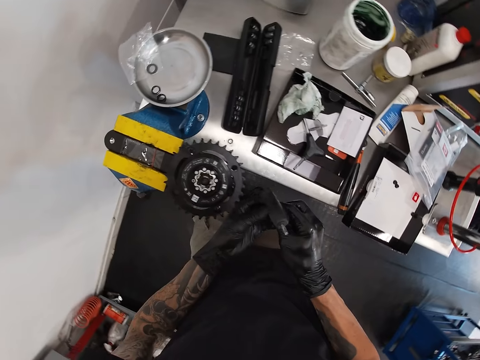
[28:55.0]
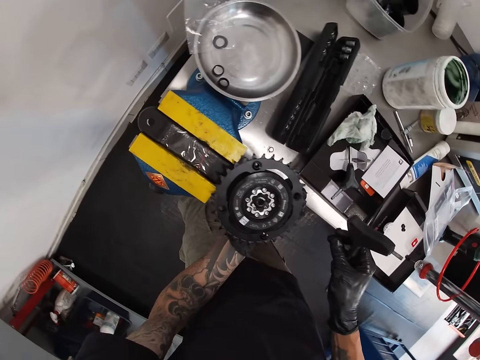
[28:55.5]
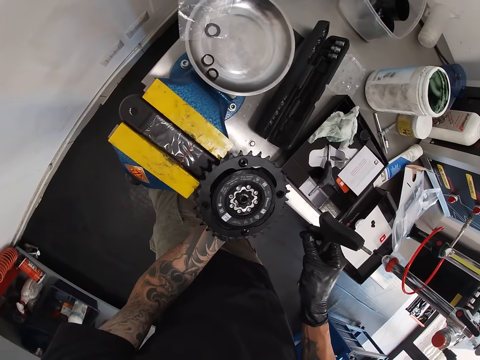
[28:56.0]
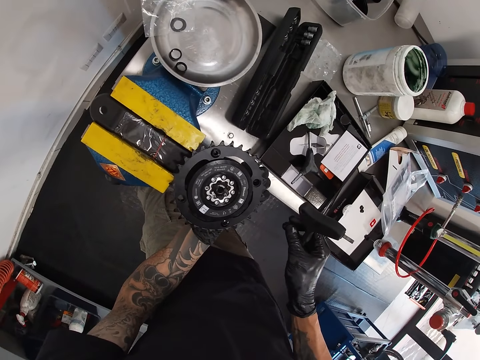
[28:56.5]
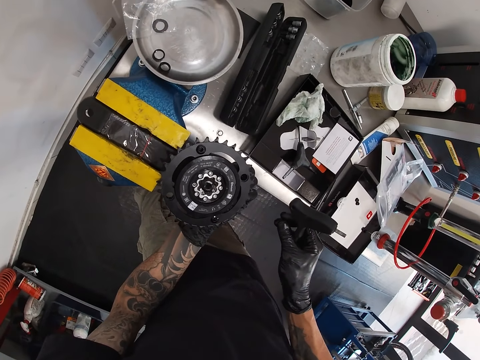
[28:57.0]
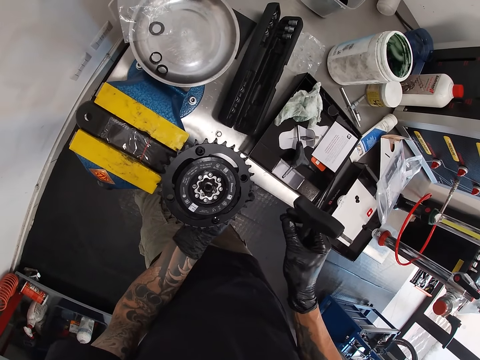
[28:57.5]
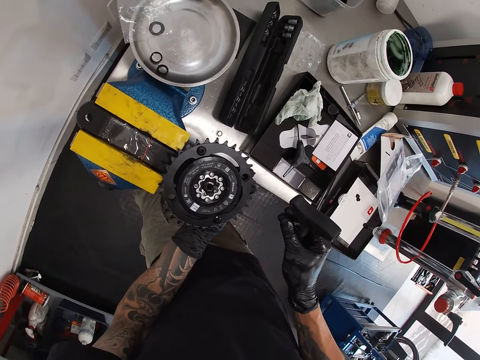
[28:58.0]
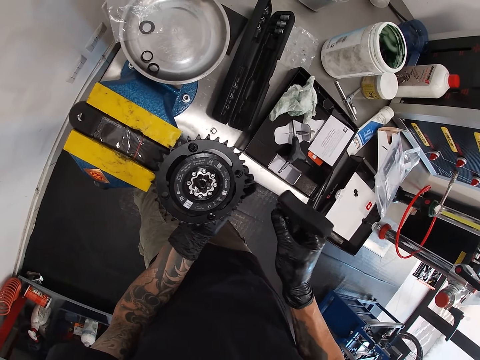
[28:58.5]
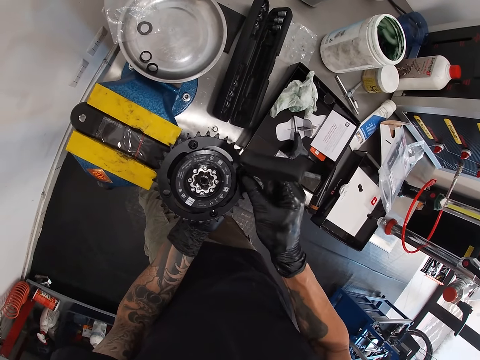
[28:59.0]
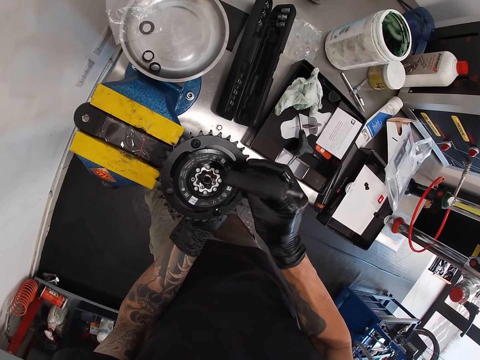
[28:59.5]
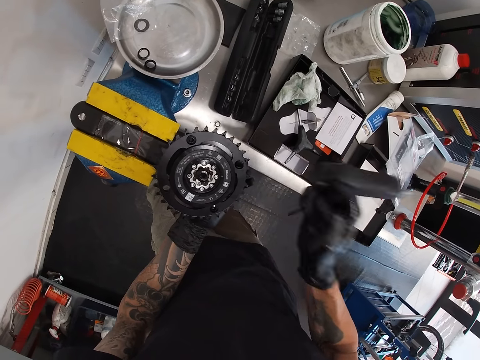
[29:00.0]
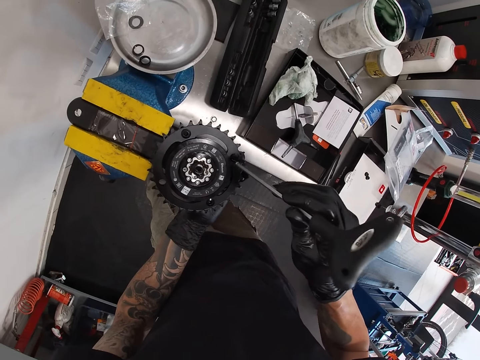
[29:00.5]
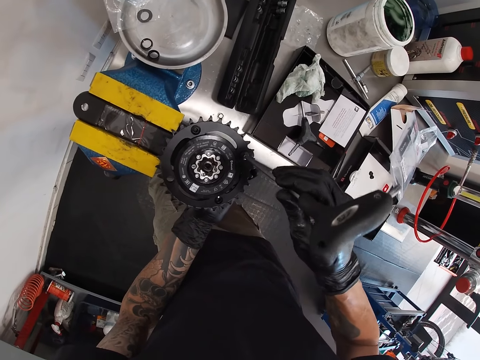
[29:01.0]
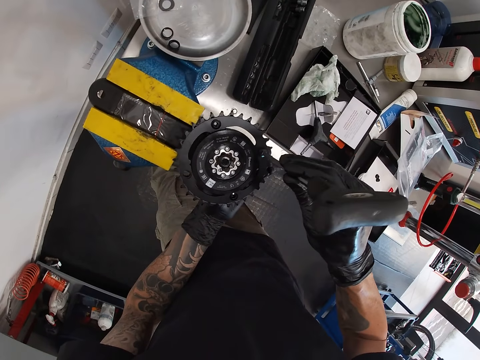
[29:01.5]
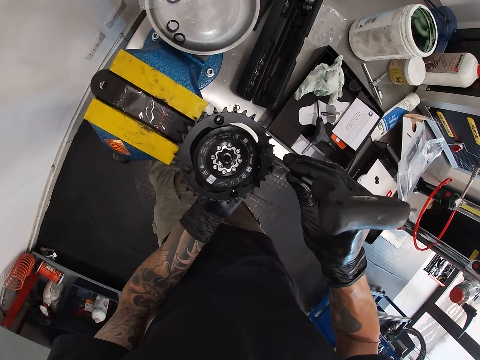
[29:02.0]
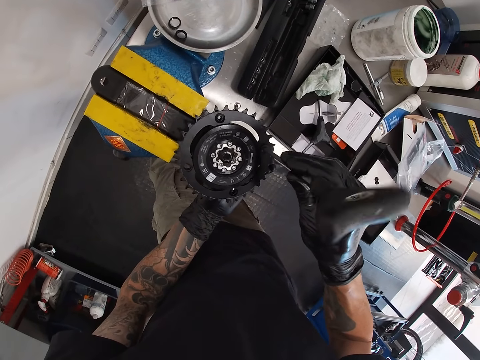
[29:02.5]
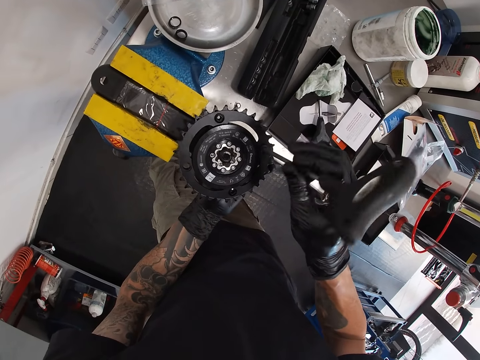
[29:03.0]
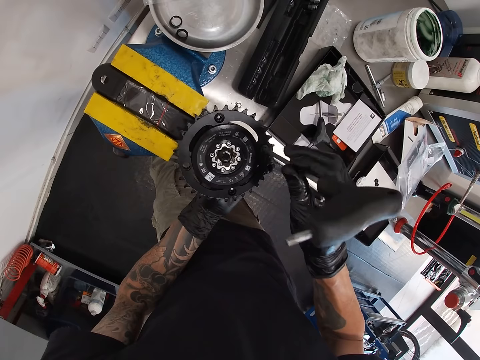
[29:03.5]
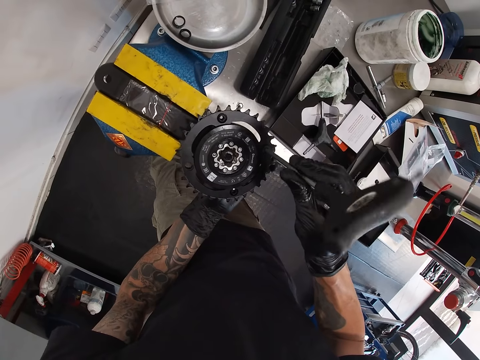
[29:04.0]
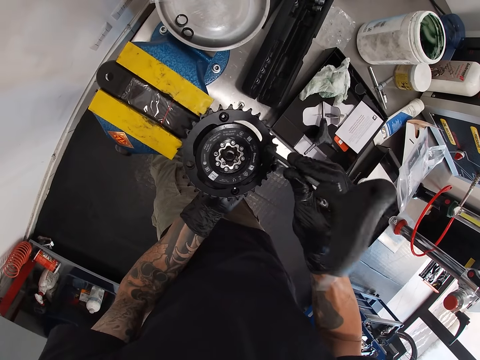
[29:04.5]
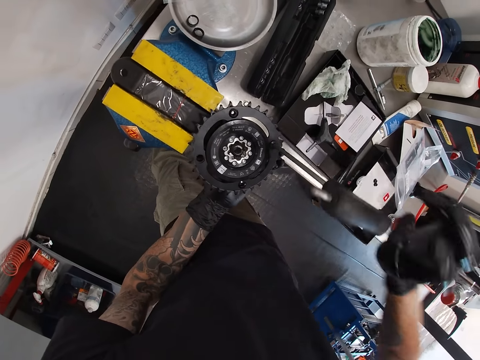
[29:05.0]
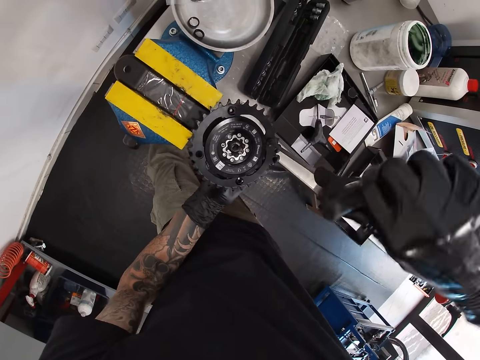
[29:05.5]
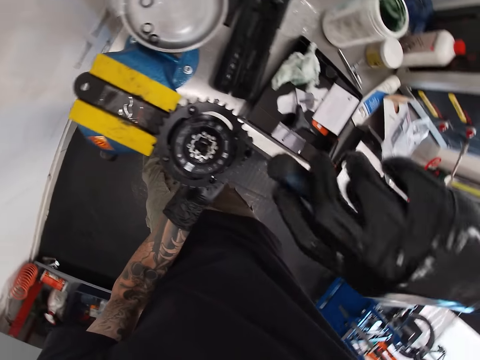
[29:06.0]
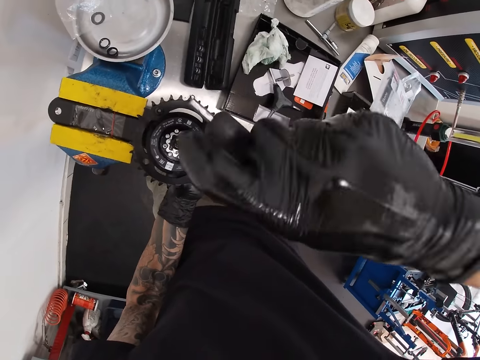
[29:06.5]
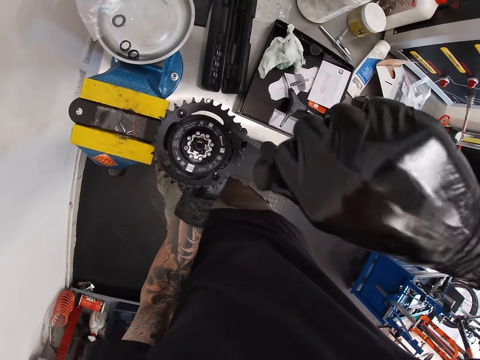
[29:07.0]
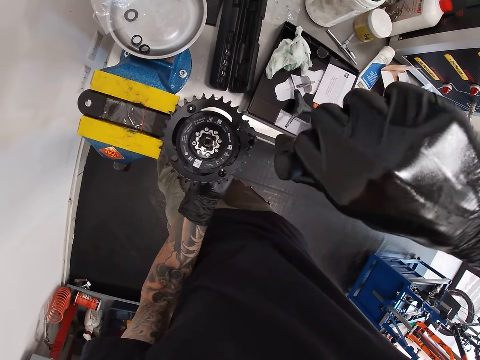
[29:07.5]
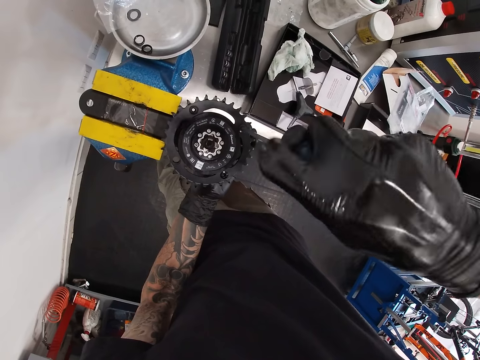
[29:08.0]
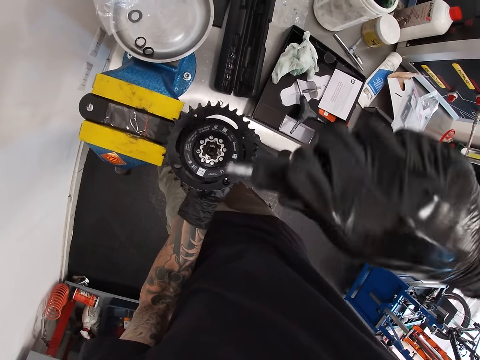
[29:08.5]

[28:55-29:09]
The camera wearer passes the nut driver from his left hand to his right hand. He puts the nut in the gear or crank arm hole with both hands. He tightens the nut on the gear with both hands.

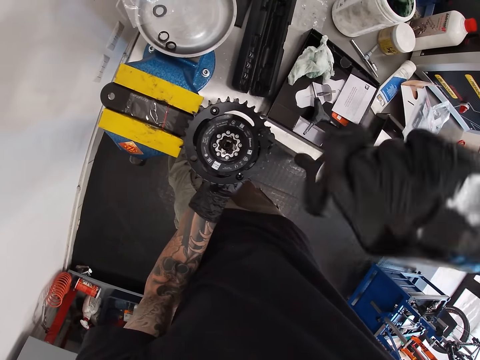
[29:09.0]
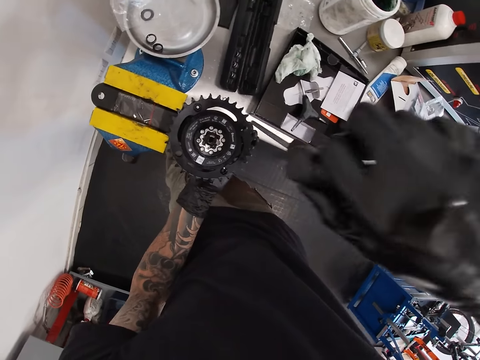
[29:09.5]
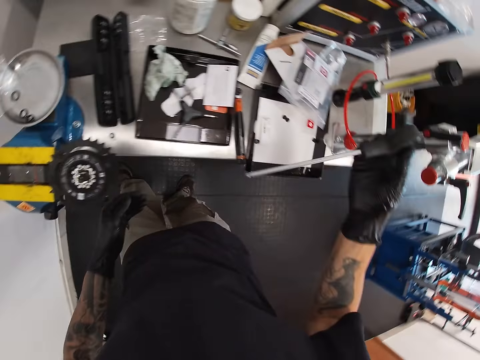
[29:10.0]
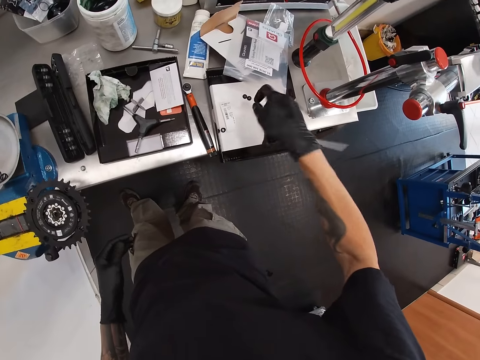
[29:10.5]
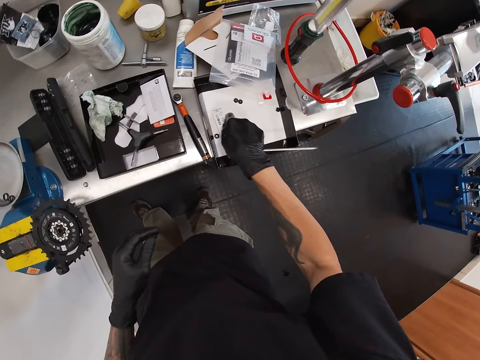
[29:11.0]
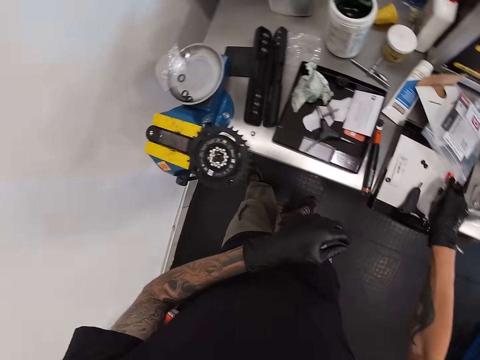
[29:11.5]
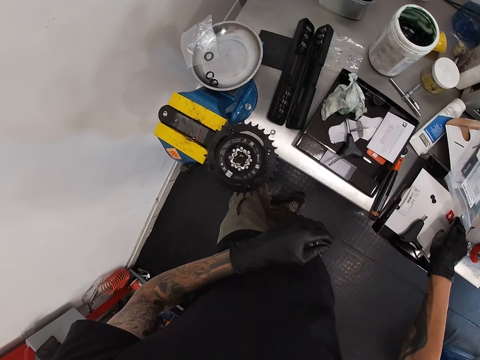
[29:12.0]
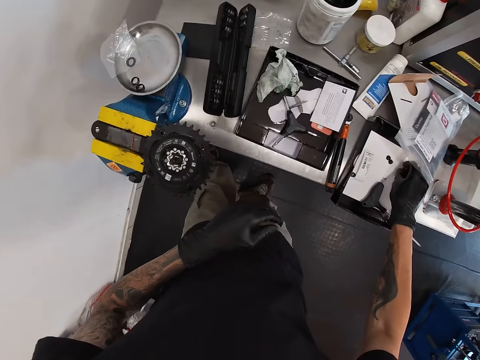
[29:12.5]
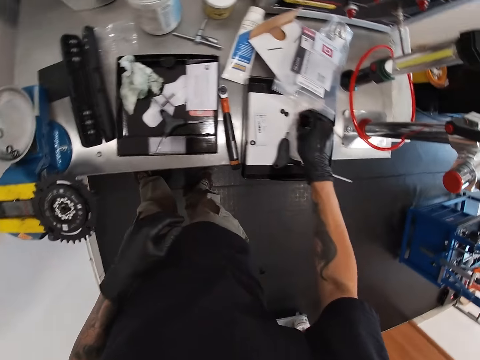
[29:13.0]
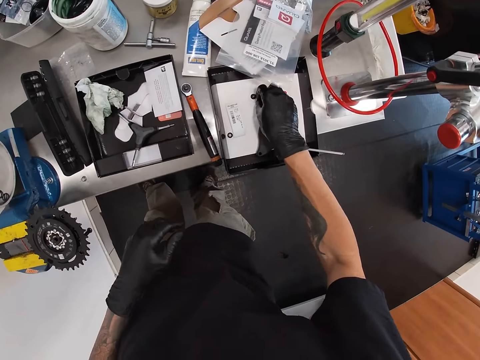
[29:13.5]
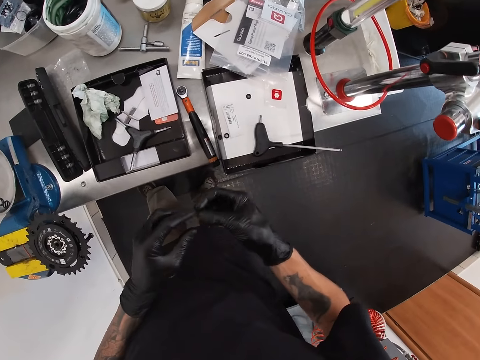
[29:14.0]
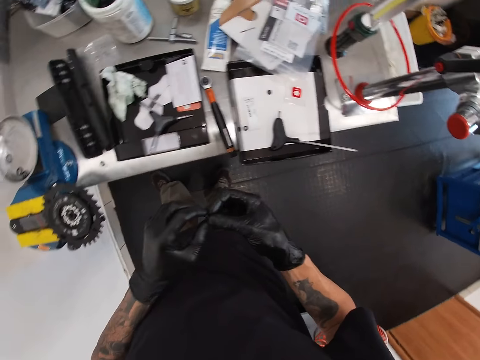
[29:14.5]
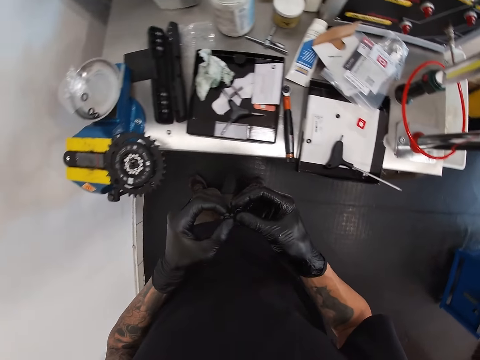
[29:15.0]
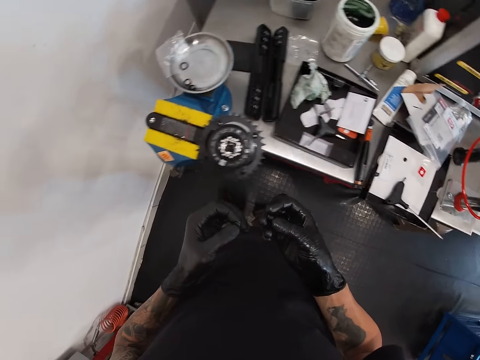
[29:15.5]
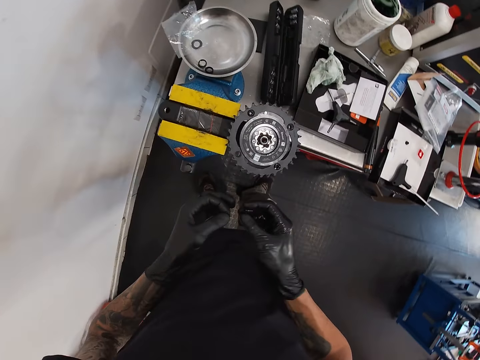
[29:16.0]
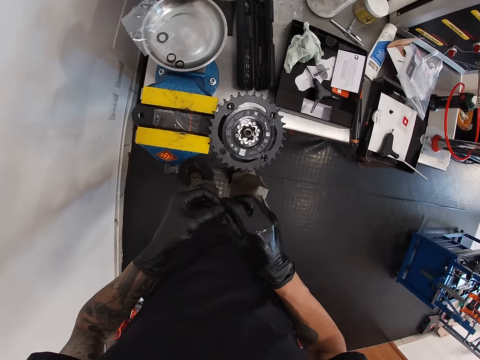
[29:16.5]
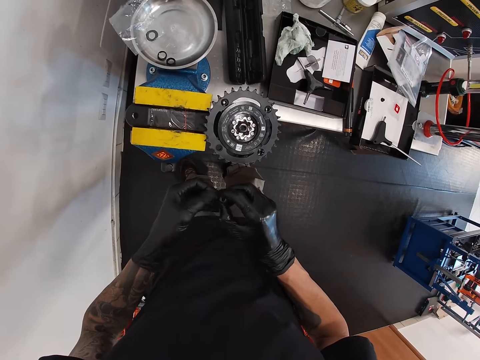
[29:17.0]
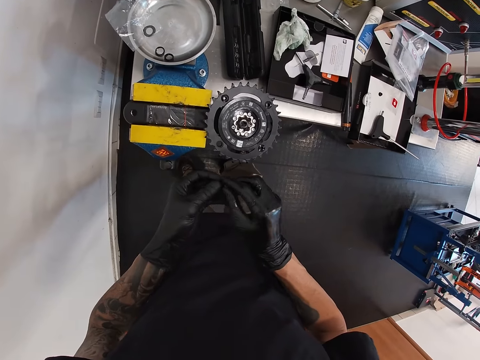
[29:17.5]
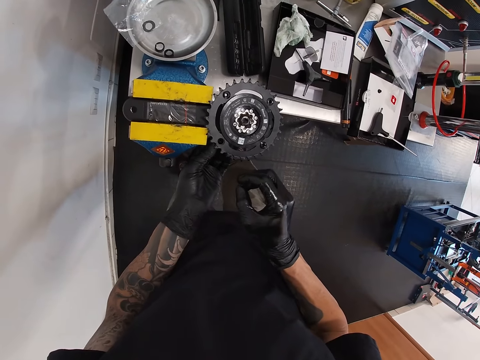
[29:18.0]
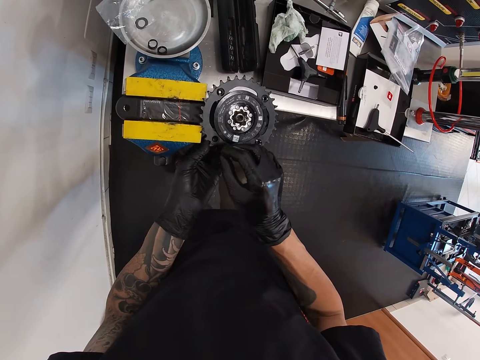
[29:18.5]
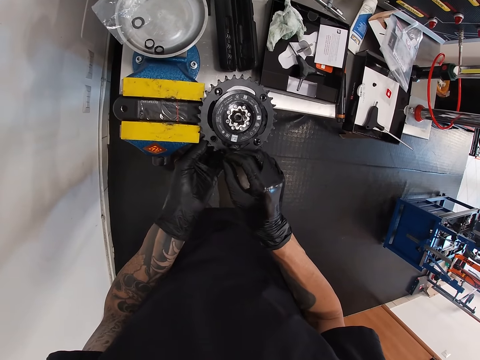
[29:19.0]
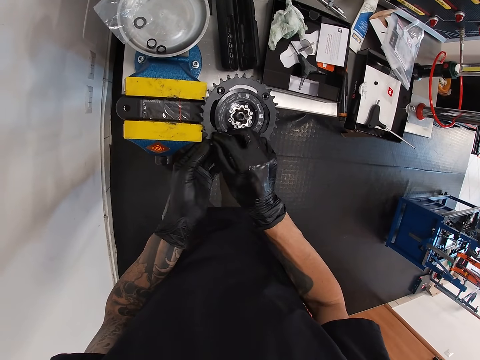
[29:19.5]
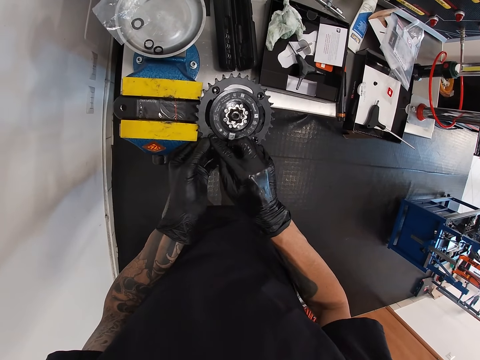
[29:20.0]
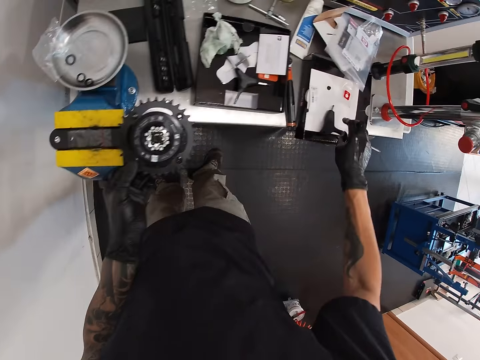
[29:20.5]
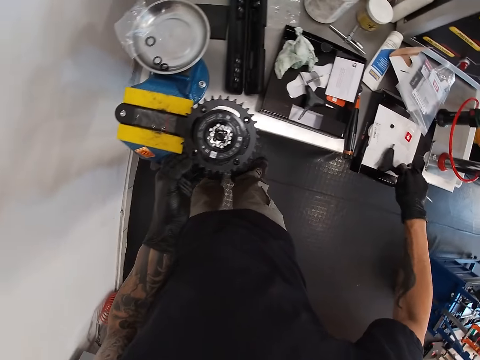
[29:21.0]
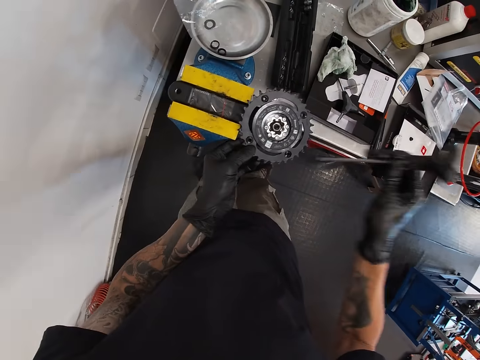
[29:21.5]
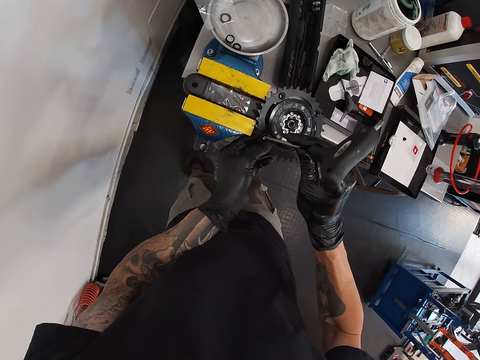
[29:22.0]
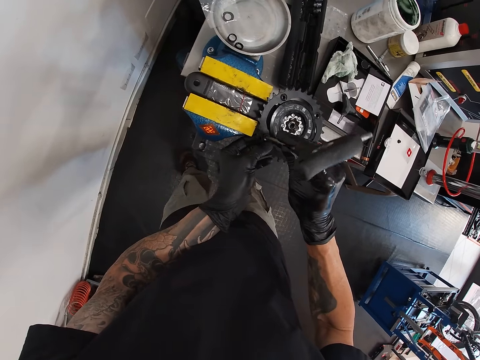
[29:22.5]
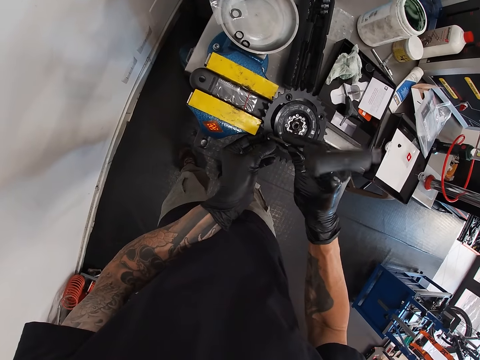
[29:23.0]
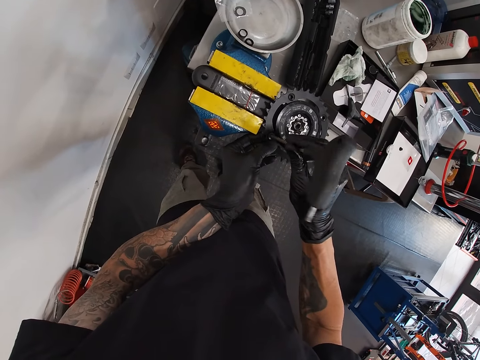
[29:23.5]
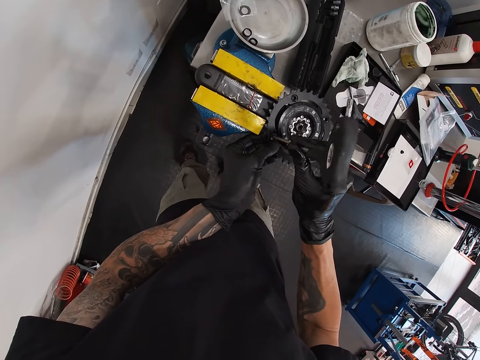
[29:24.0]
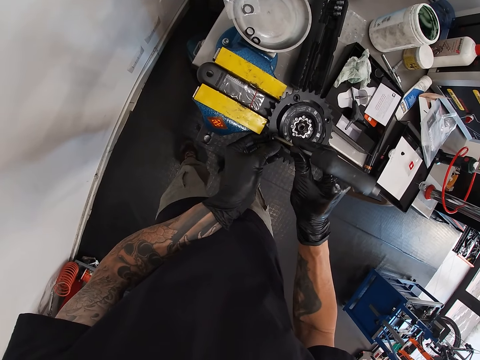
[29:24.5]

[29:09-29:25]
The camera wearer picks up a nut from the work bench with his gloved right hand. He holds the nut with both hands. He puts the nut in the gear or crank arm hole with both hands. He picks up the nut driver from the table with his right hand. He tightens the nut on the gear with both hands.
